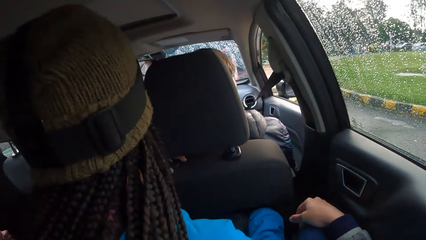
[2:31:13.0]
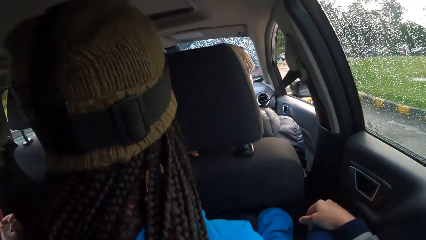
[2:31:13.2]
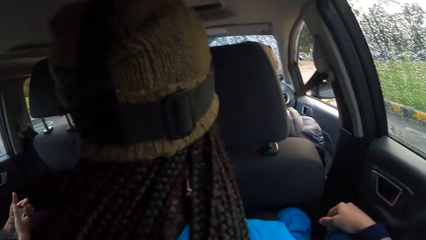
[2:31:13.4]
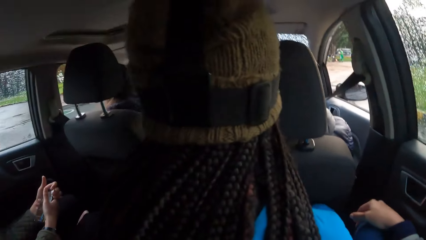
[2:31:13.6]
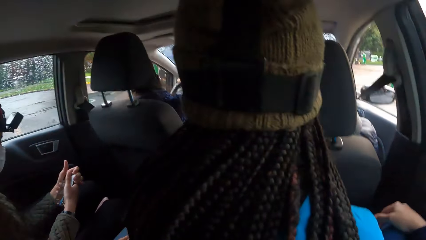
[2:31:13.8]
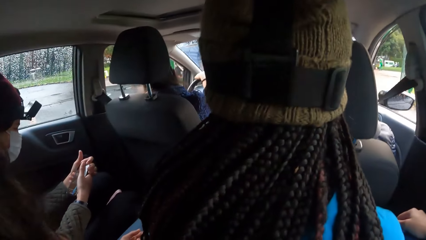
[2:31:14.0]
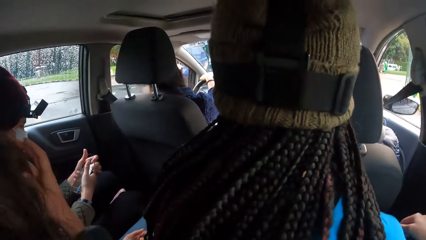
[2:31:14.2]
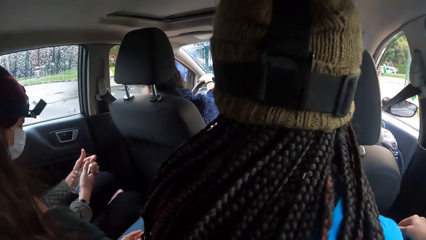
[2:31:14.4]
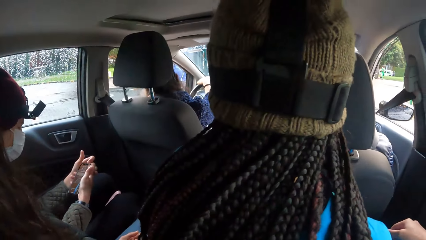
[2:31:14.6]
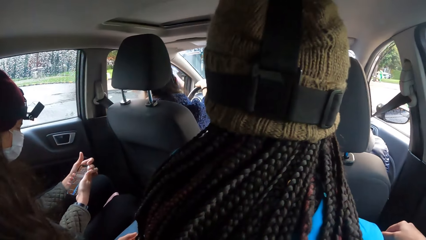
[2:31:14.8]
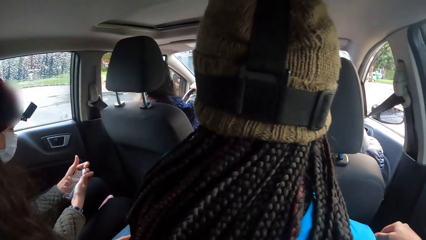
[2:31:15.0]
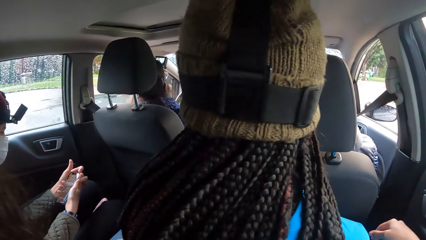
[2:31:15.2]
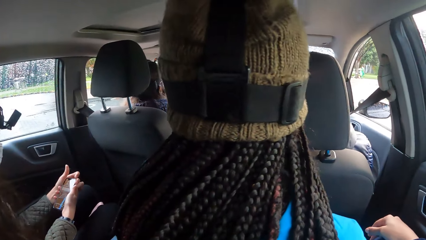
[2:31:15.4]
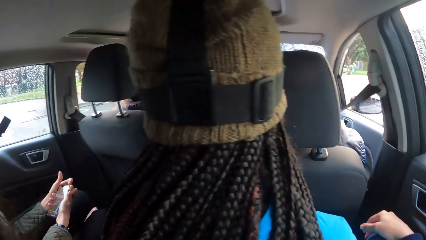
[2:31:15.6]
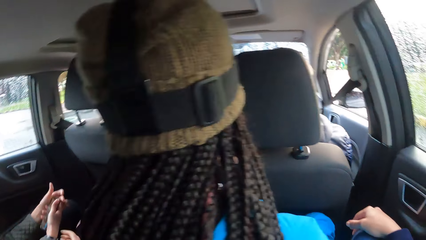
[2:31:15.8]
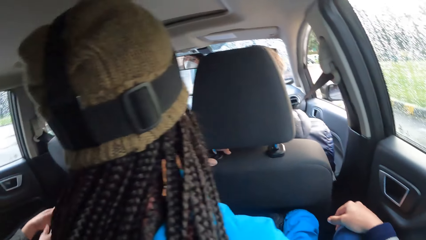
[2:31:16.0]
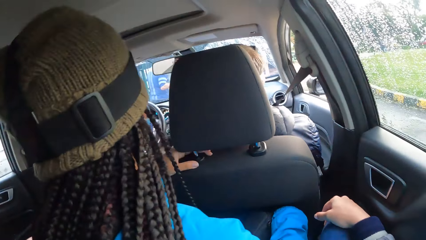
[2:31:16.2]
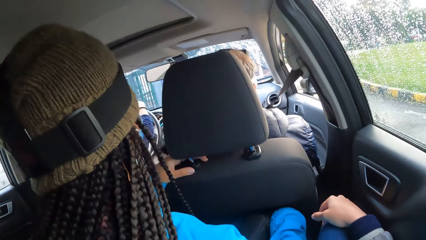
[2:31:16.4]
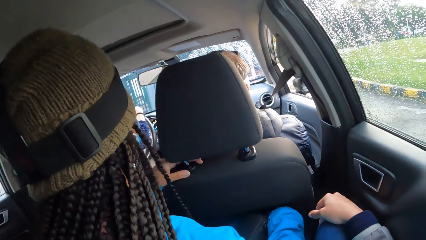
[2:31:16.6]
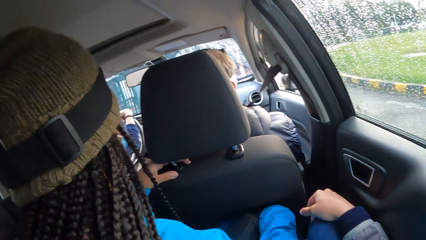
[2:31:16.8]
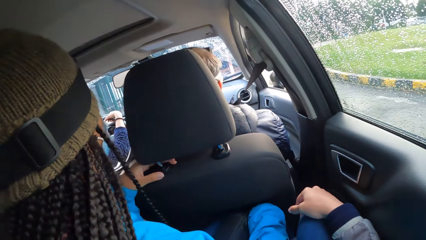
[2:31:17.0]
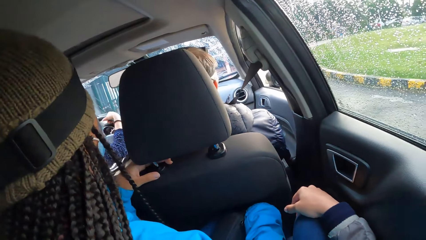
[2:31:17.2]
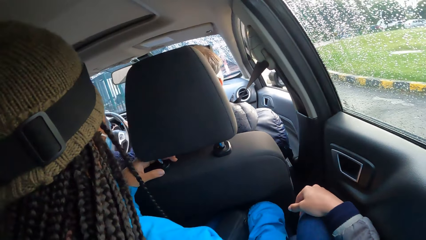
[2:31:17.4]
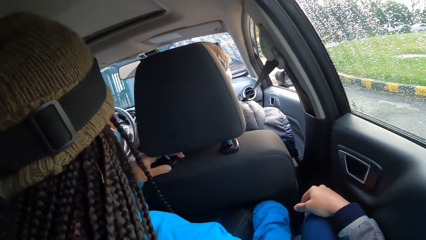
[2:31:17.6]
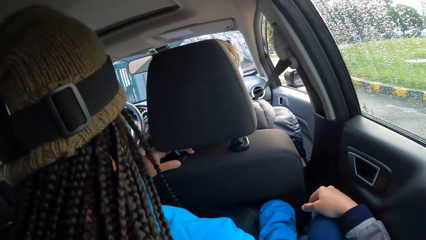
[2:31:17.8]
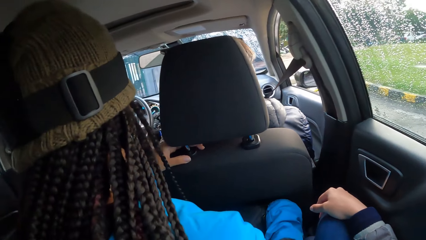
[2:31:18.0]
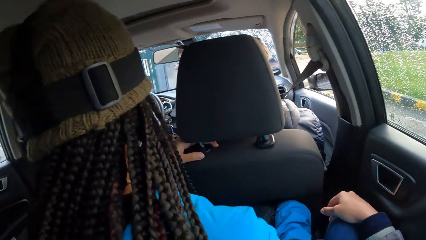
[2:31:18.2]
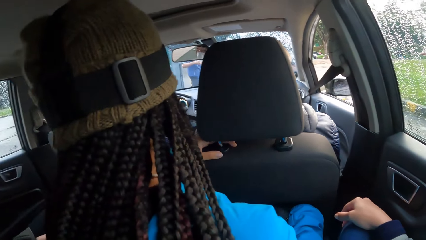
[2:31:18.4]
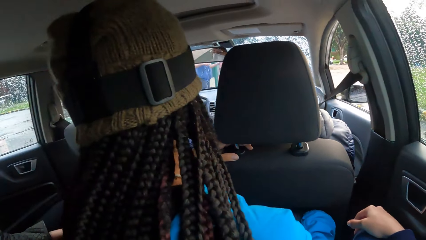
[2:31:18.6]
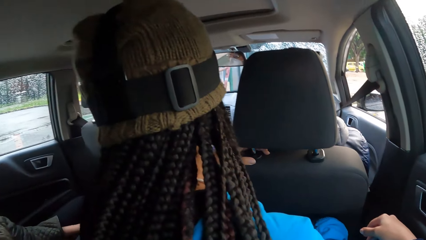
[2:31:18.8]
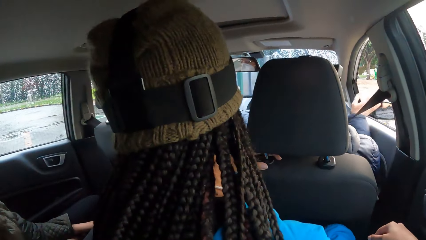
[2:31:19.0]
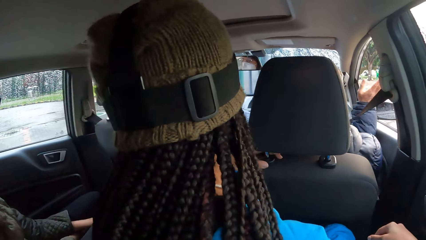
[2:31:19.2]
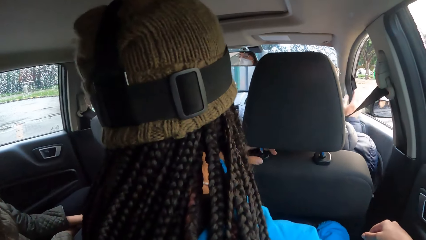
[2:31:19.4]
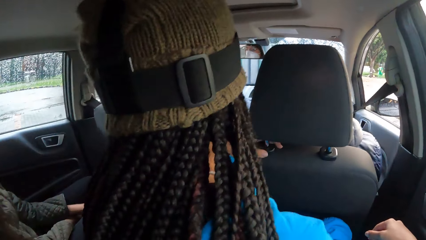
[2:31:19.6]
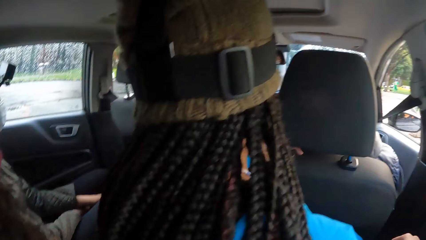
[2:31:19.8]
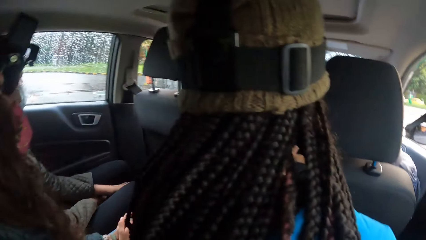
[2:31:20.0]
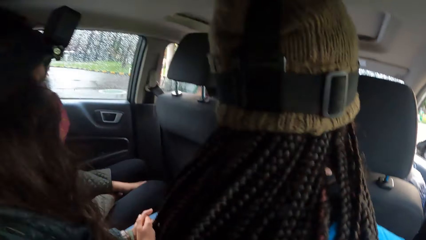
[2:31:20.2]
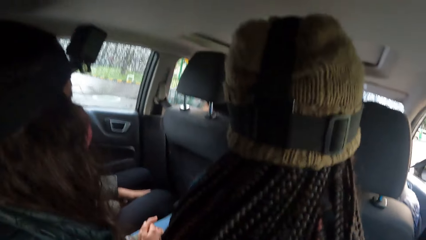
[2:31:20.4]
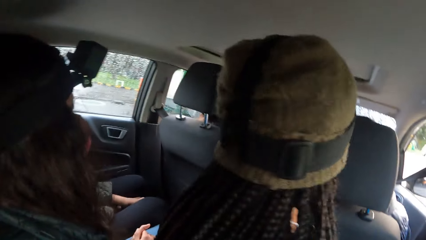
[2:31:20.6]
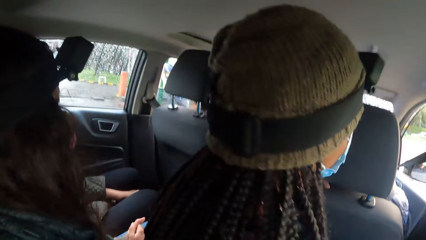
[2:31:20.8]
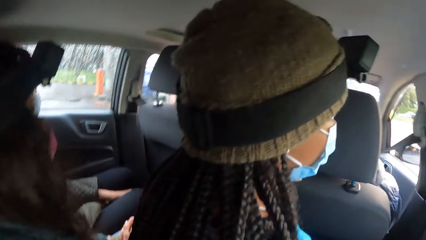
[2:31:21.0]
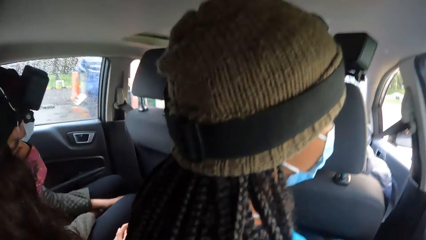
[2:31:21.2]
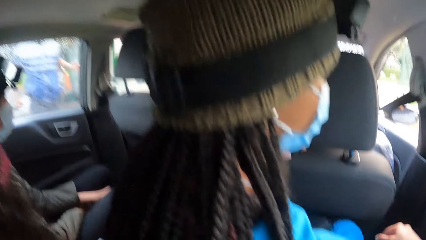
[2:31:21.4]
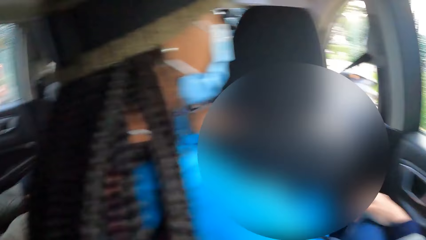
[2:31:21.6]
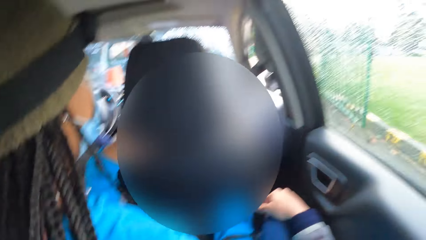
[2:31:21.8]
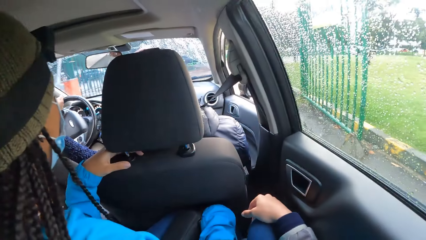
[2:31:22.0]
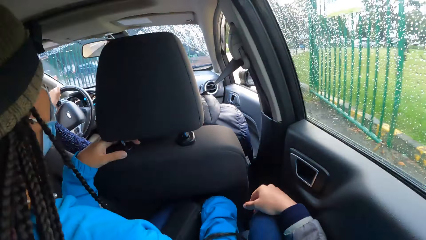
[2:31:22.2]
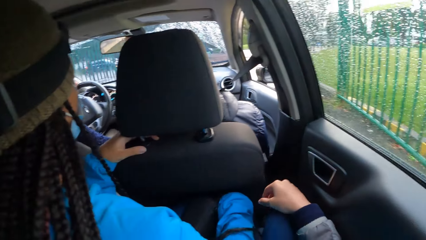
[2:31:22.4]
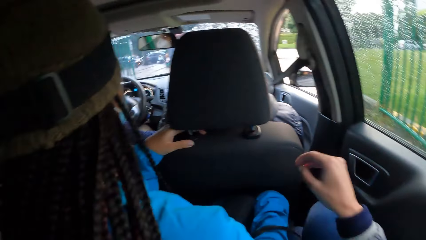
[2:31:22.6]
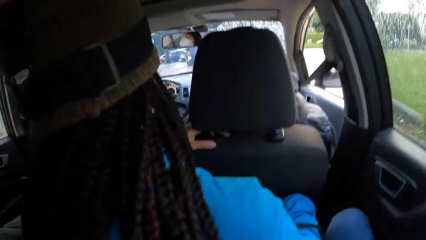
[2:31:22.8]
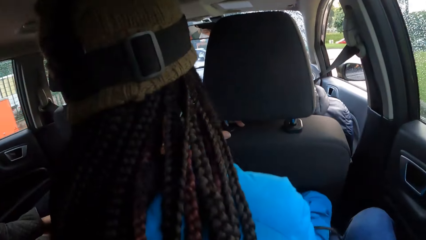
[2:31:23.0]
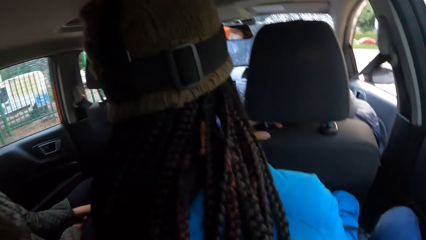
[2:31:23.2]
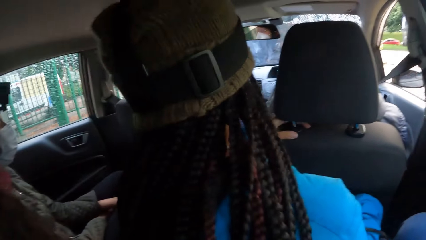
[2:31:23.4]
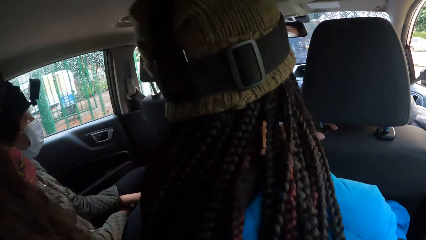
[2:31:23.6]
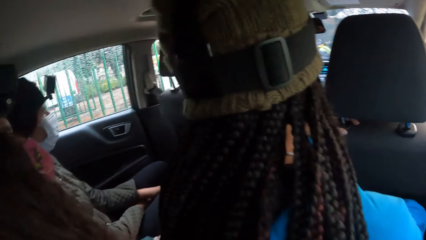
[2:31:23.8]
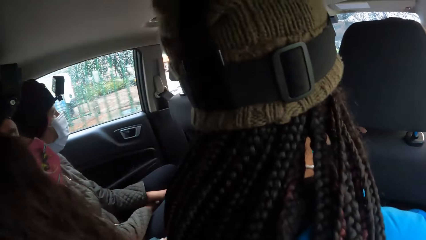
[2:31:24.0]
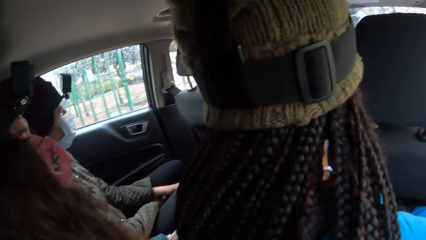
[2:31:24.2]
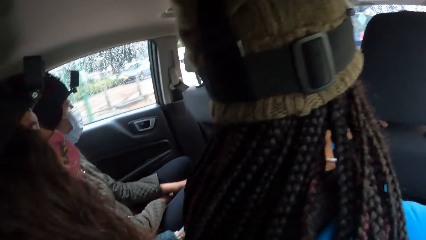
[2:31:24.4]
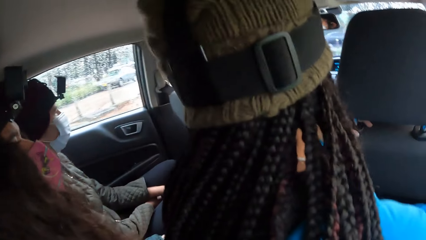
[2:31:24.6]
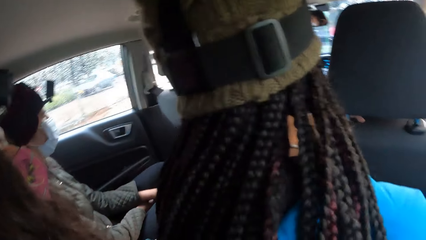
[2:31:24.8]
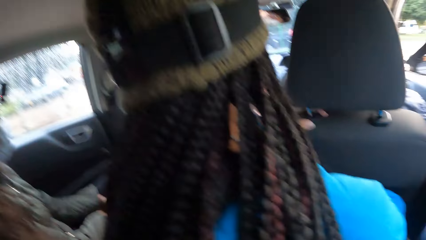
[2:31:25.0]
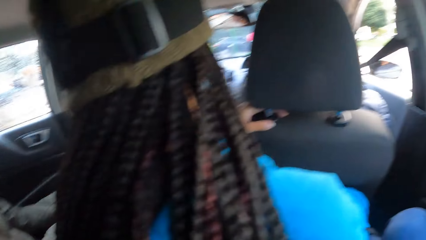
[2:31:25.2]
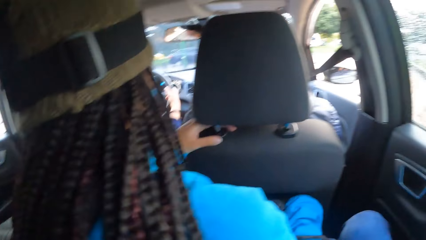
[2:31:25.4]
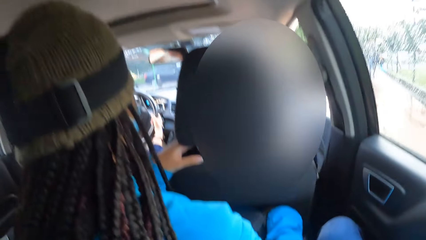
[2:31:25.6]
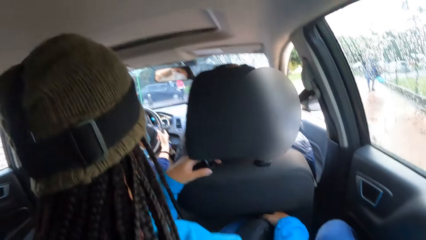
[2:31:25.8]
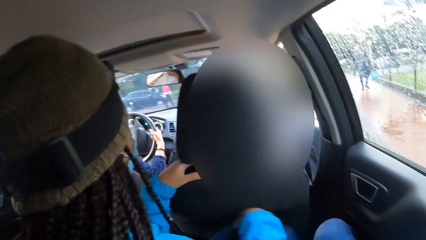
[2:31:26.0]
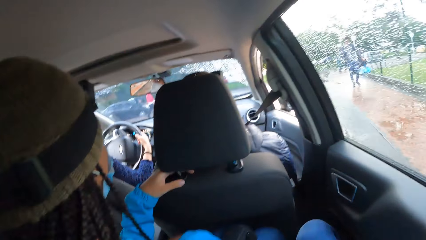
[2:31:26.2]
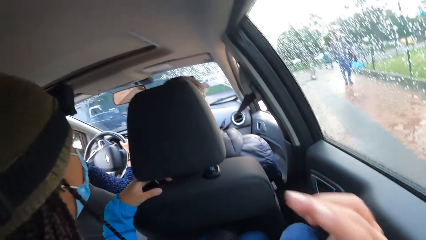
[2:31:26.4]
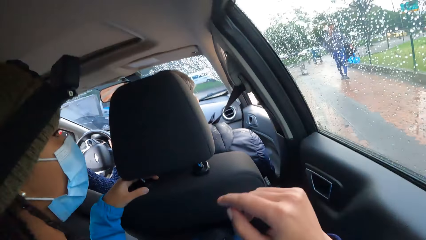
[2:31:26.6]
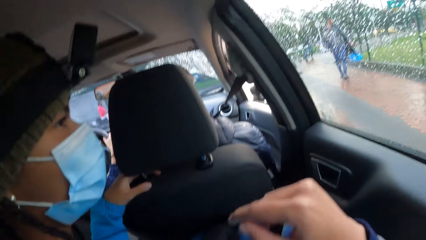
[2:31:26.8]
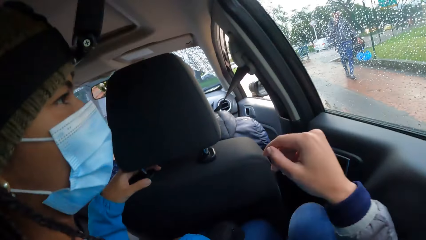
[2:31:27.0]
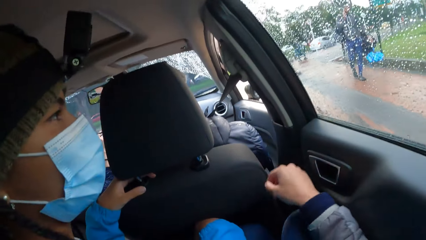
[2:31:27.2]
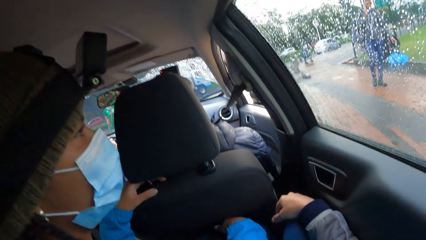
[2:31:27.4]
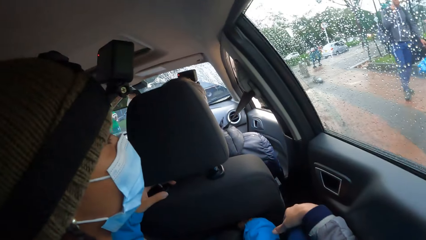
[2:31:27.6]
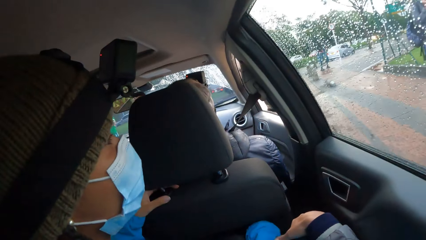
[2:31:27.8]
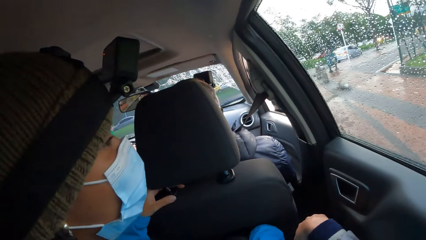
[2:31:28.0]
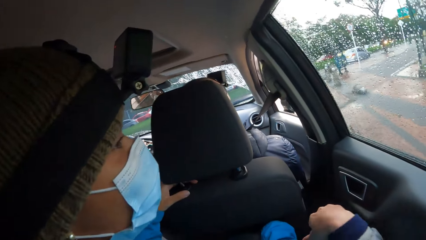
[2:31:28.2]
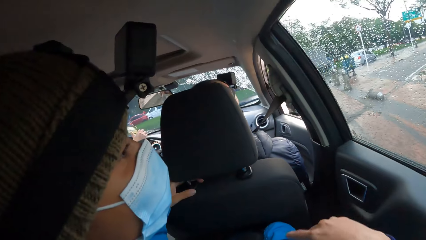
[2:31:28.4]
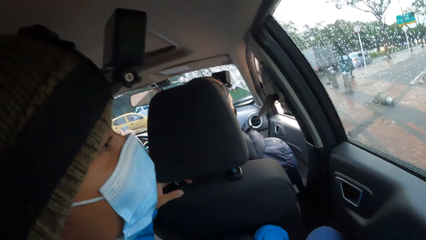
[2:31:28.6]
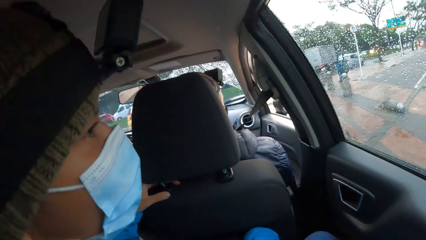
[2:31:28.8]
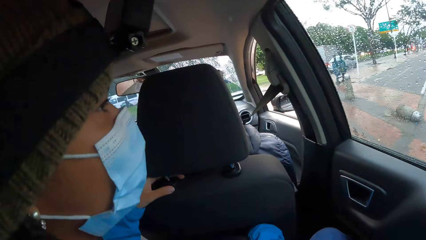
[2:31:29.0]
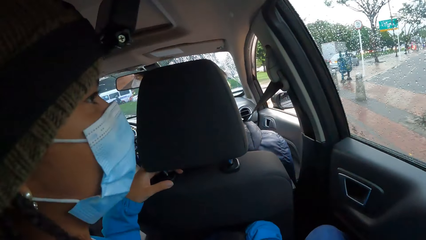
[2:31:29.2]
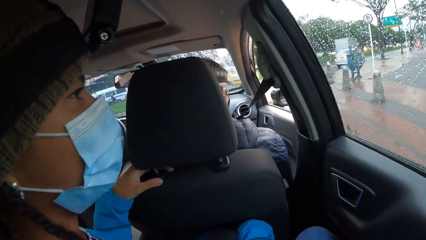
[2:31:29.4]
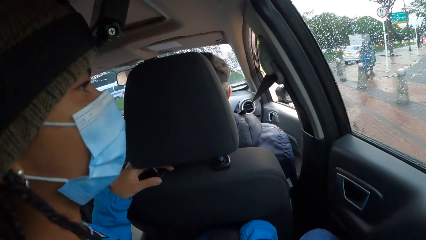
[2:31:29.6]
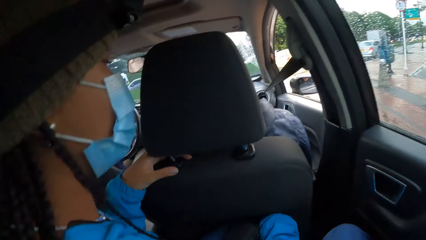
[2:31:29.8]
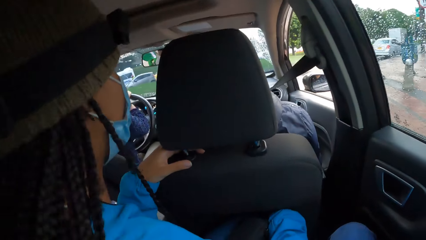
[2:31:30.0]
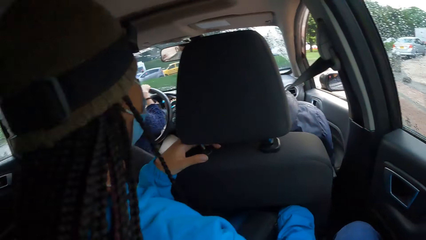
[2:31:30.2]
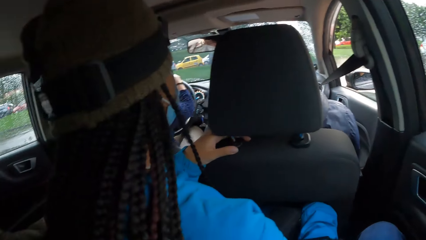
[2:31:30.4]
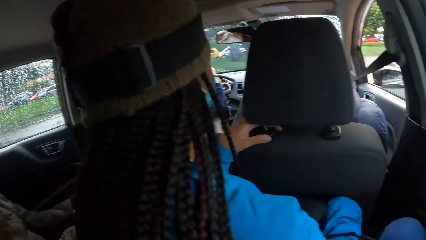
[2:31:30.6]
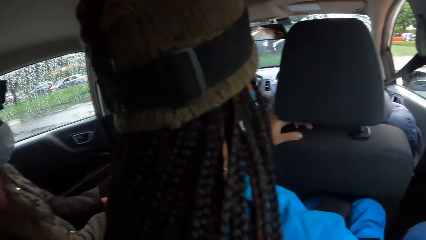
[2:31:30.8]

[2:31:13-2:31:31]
The woman stops the car. The girl holds the phone with both hands. The woman drives the car with both hands on the steering wheel. The camera wearer moves a hand. They put a hand on a knee. They move a hand.
